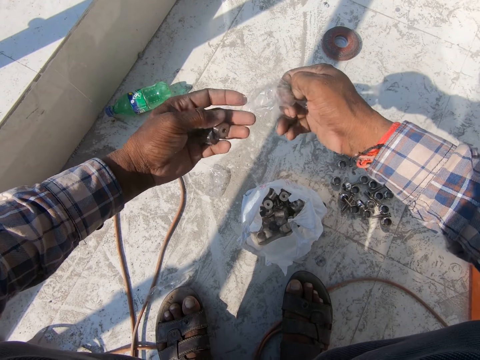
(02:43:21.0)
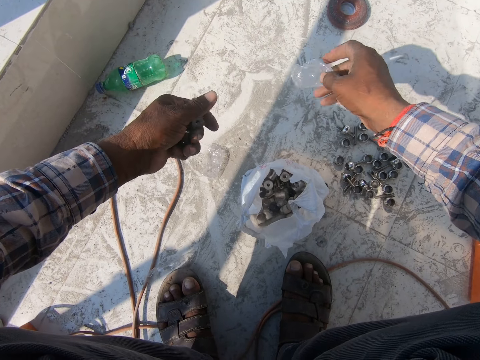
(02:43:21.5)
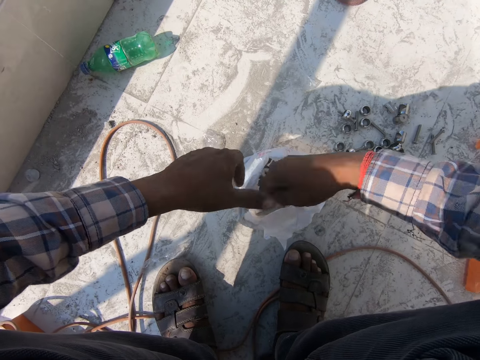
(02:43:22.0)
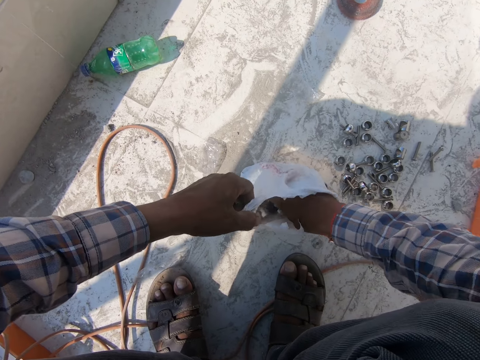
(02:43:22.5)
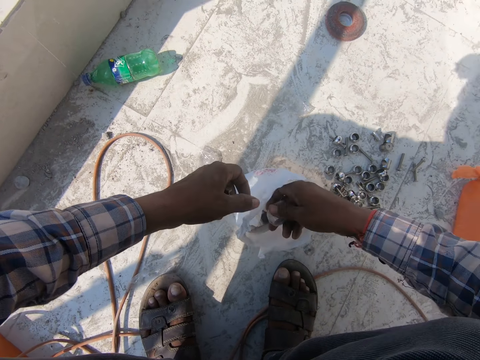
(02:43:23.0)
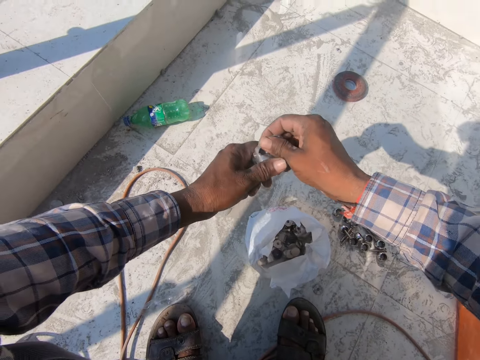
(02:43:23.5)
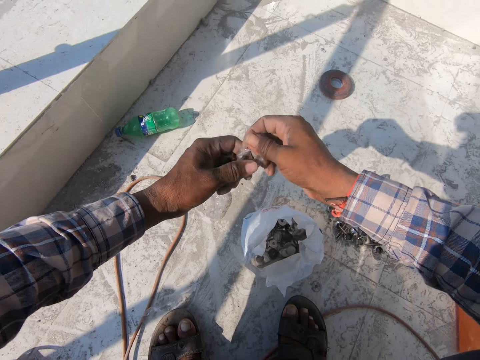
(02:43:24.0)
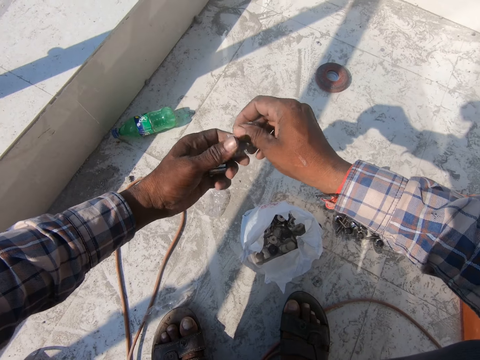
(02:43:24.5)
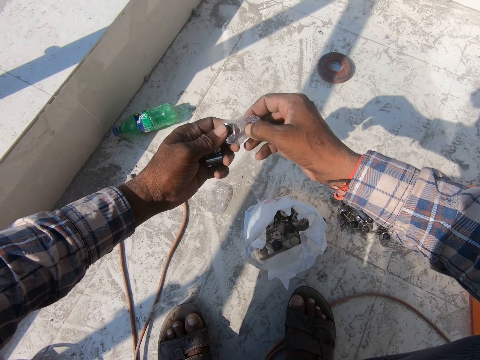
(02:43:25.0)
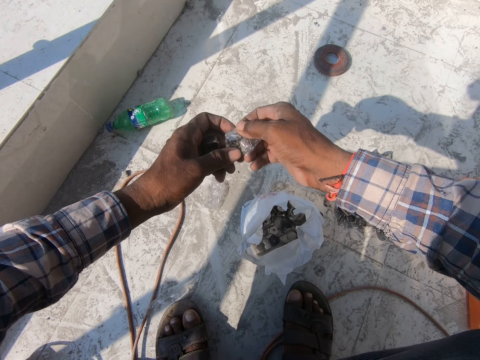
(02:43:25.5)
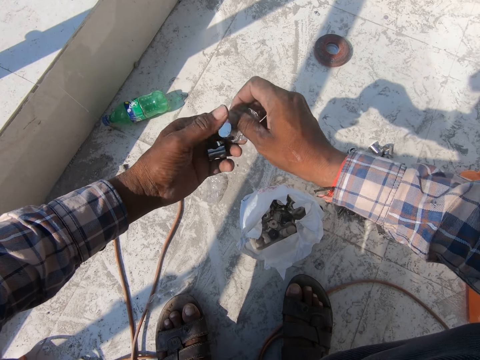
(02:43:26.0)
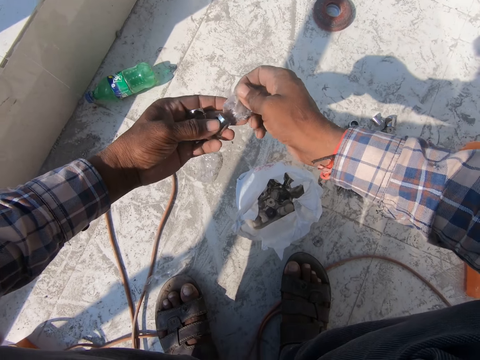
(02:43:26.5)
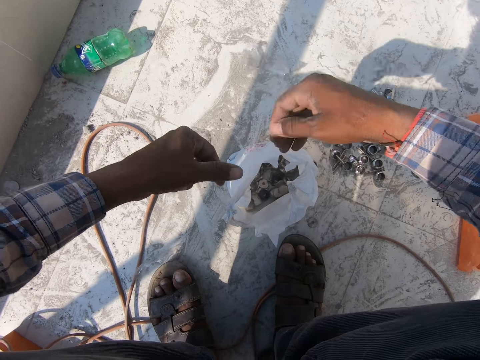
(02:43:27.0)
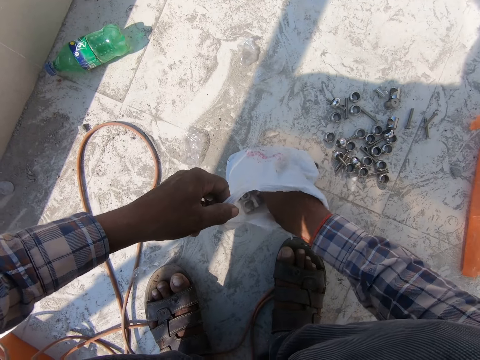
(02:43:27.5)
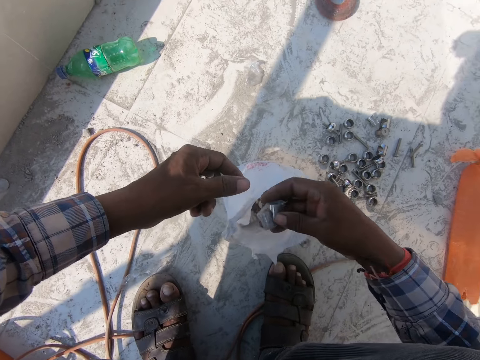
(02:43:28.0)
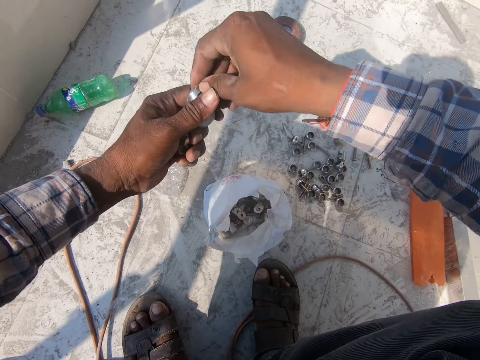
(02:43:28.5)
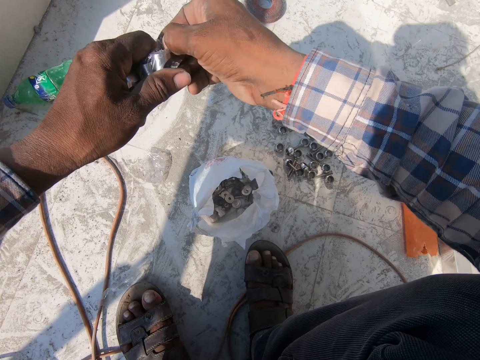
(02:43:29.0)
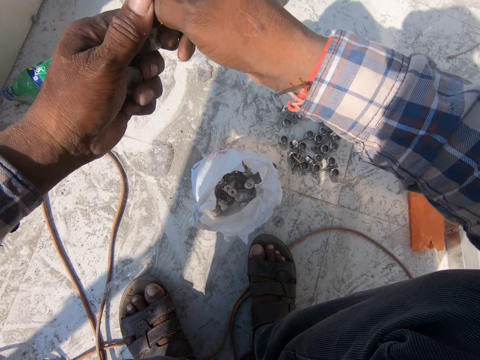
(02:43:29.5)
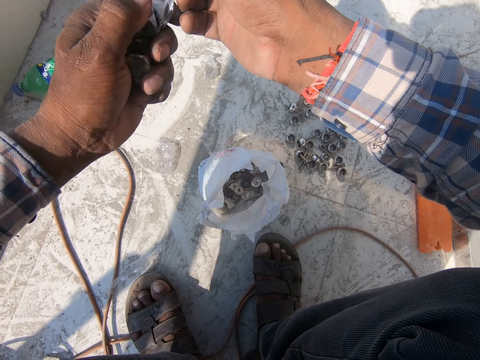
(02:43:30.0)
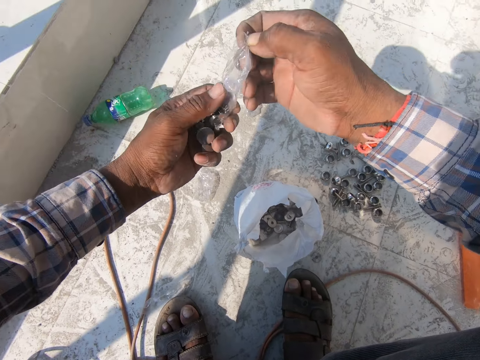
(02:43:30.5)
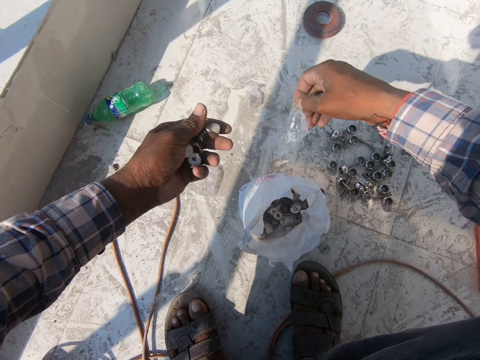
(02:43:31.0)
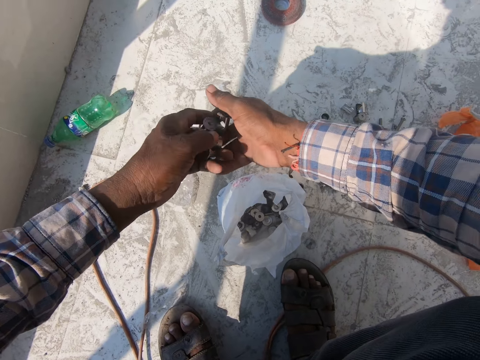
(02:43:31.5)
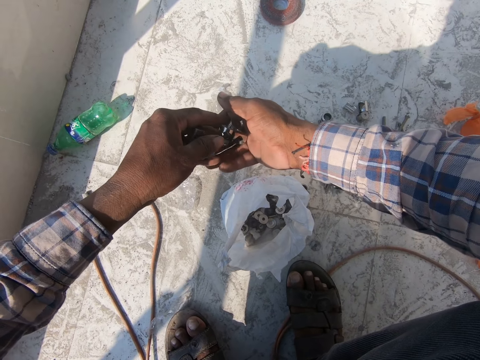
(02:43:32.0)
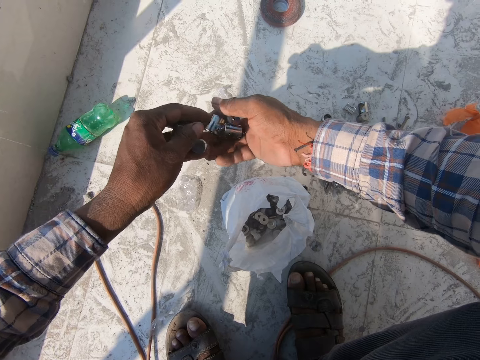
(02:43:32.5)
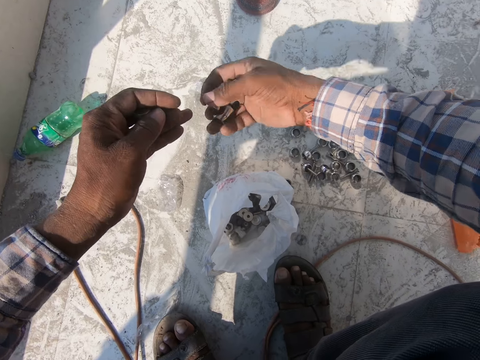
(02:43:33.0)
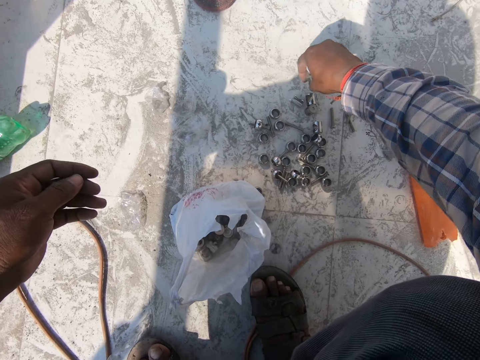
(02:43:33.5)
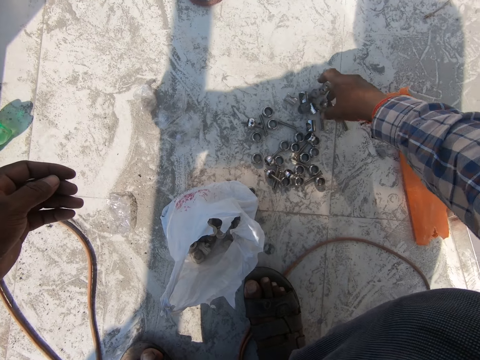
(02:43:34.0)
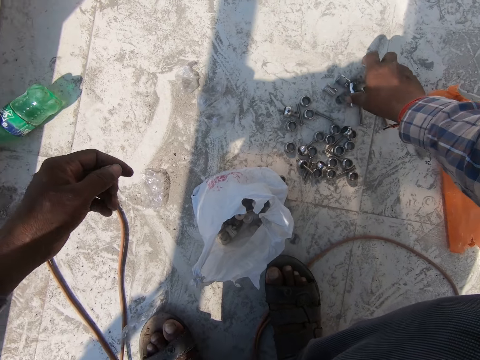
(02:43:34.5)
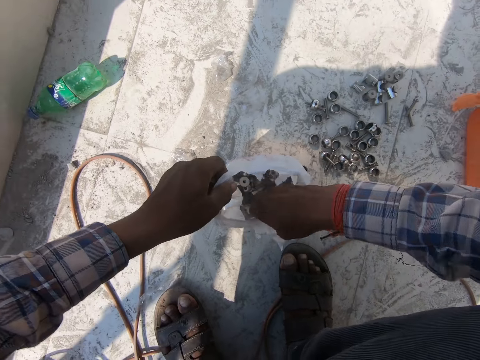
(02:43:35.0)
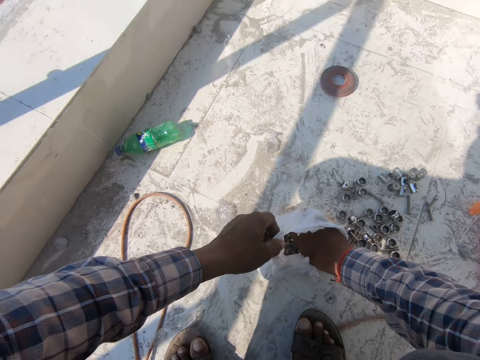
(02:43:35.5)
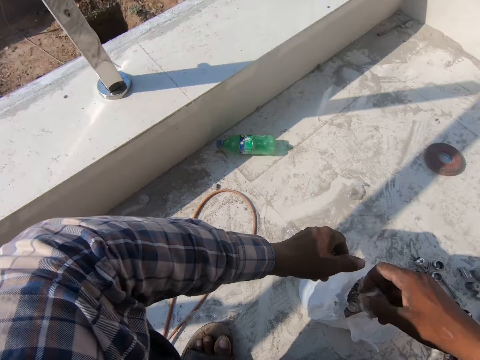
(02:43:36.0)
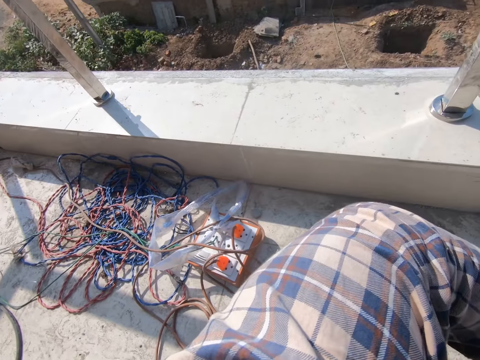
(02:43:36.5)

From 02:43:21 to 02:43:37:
The camera wearer drops the metal connector seal on the floor. They pick the metal connectors or nuts from the paper bag. They unwrap the metal connector seal. They drop the metal connector seal on the floor. They pick the metal connectors from the paper bag. They unwrap the metal connector seal. They drop the metal connector seal on the floor. They pour the nuts in the right hand. They put the nut on the floor. They pick the metal connectors. They pick the metal connectors from the paper bag.

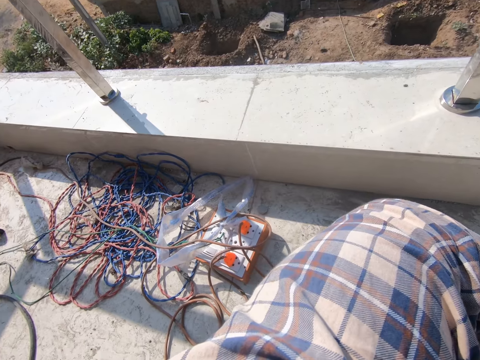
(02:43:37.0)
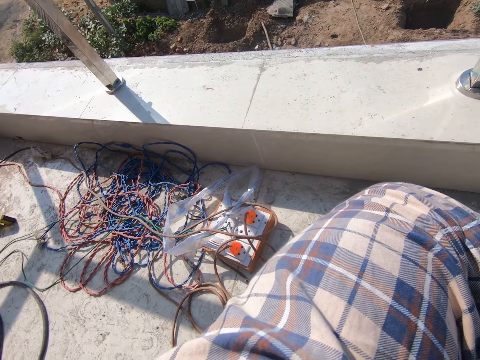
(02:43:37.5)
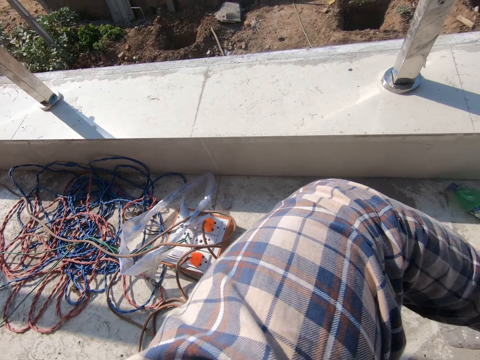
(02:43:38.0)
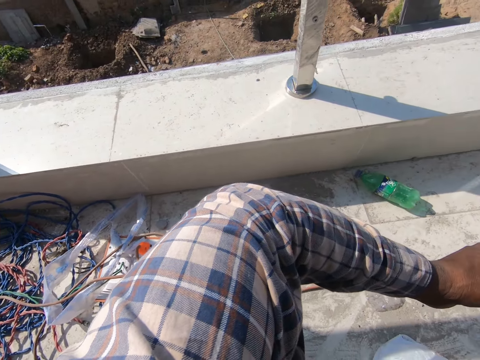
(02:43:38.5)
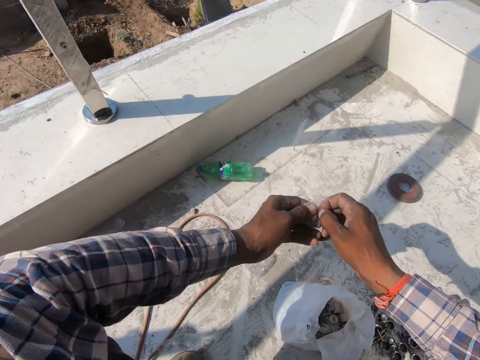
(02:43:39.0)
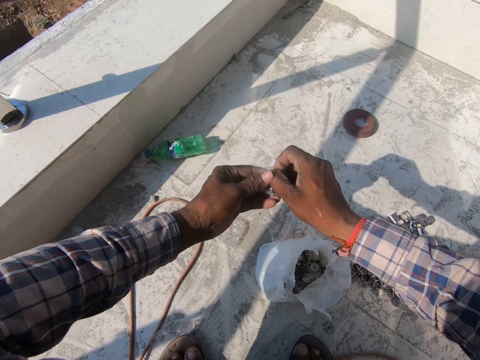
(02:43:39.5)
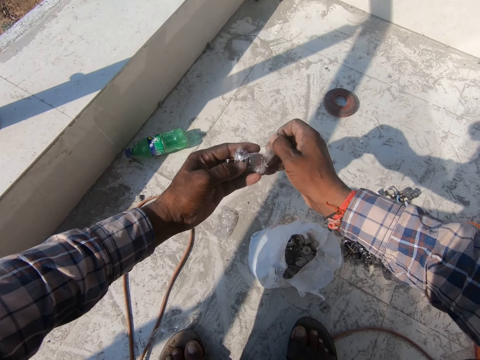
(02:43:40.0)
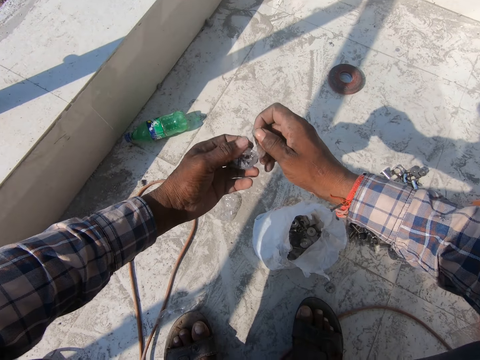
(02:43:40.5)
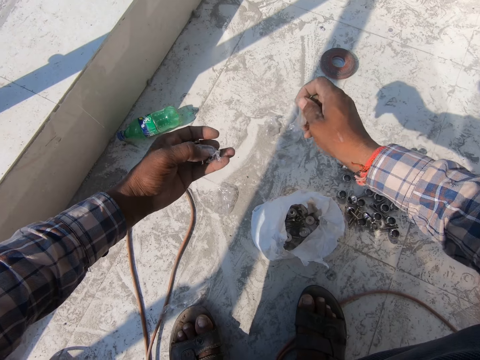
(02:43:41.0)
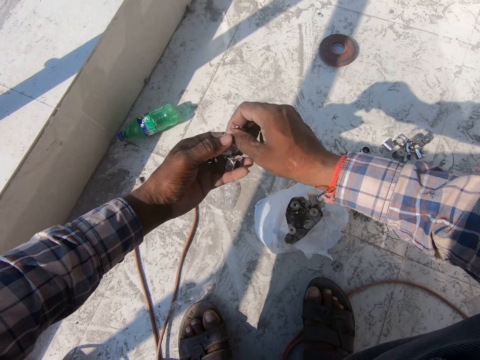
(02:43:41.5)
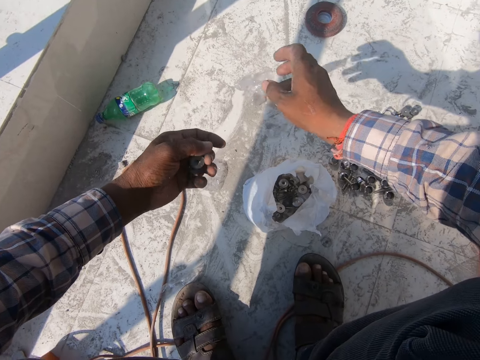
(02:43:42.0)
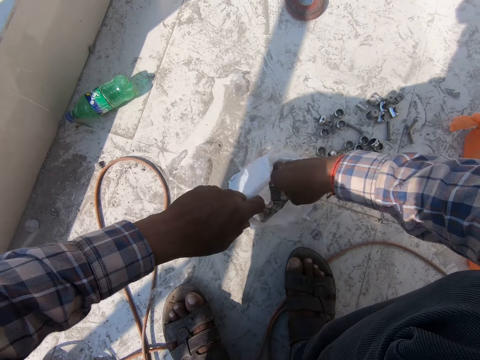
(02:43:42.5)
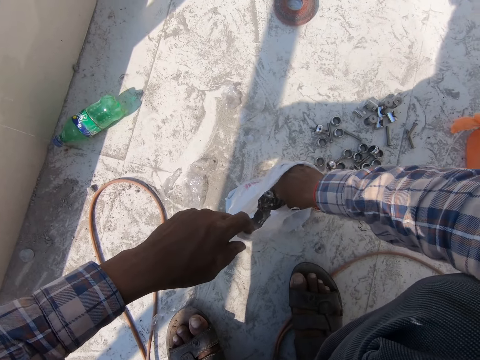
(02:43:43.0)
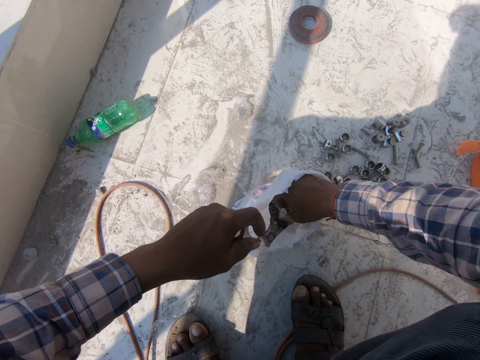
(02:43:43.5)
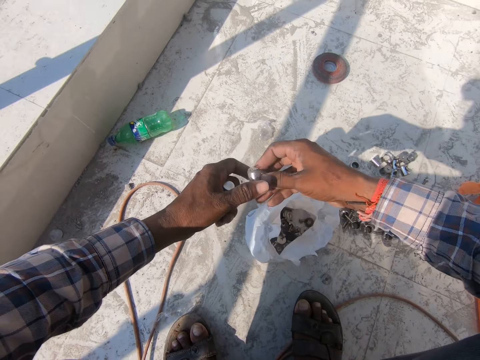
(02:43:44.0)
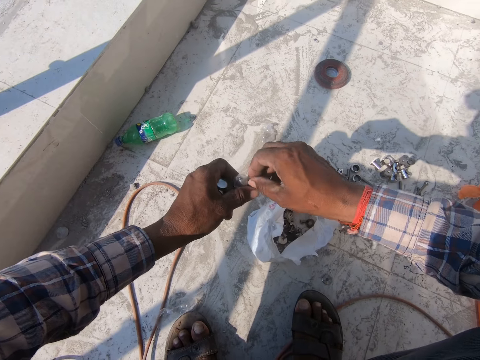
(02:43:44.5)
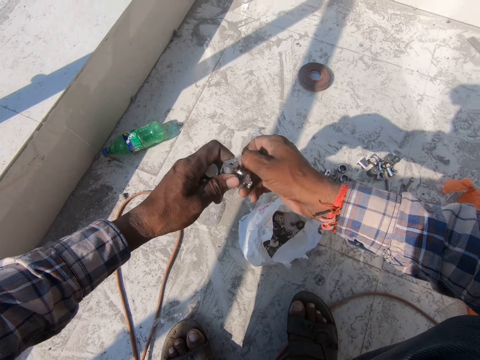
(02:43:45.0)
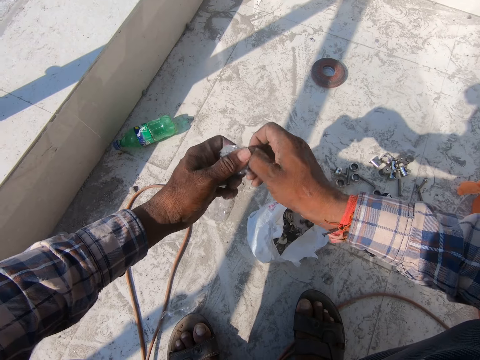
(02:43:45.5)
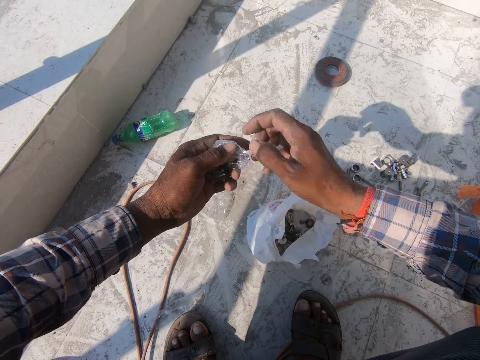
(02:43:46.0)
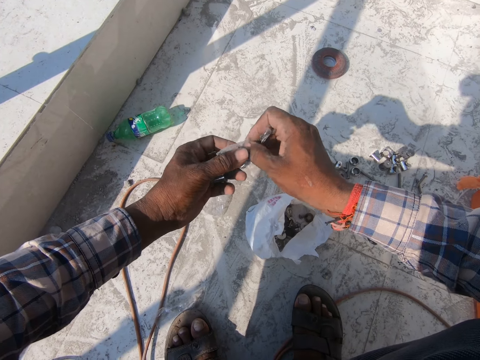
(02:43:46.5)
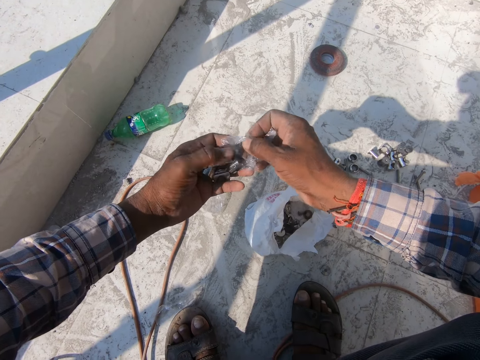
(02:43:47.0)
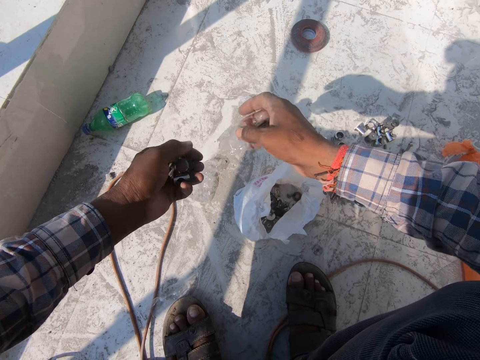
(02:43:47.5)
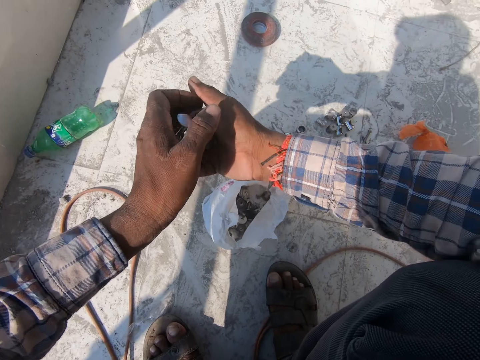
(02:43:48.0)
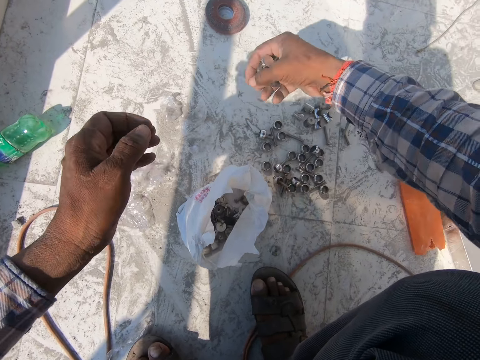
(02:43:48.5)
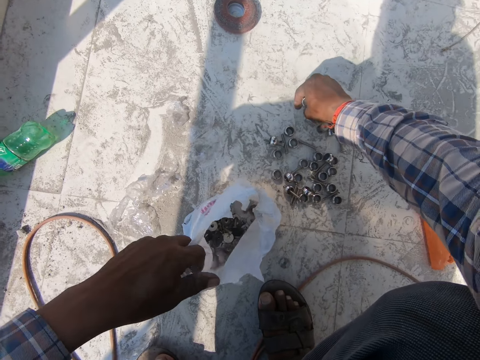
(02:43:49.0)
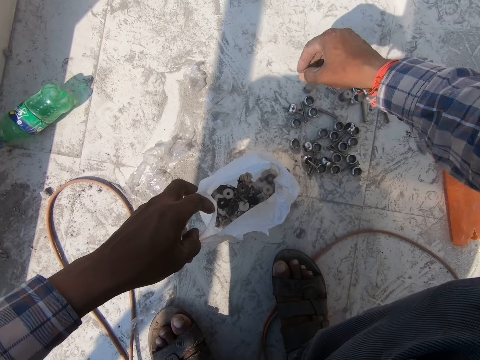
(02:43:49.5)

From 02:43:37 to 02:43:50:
The camera wearer unwraps the papers from the nuts. They drop the paper on the floor. They pick the nuts from the paper bag. They unwrap the papers from the nuts. They drop the paper on the floor. They pour the nuts in the right hand. They put the nut on the floor.
